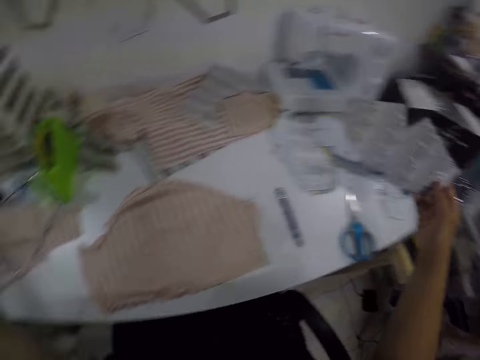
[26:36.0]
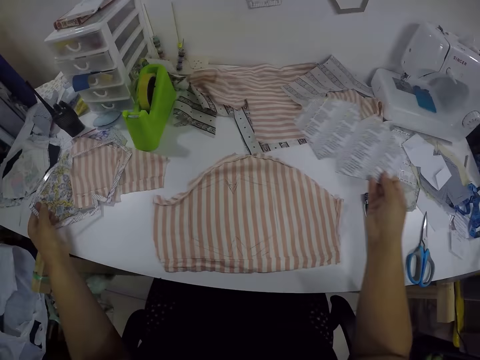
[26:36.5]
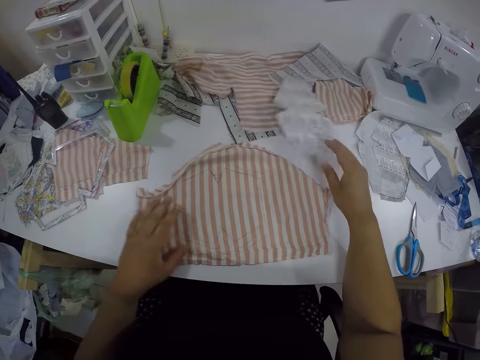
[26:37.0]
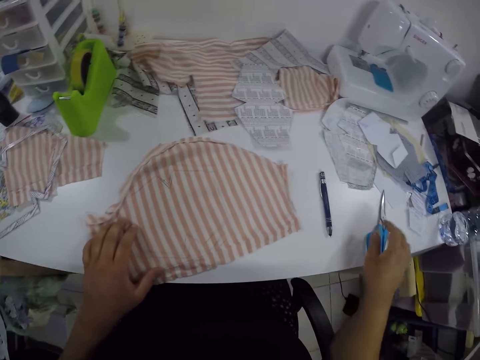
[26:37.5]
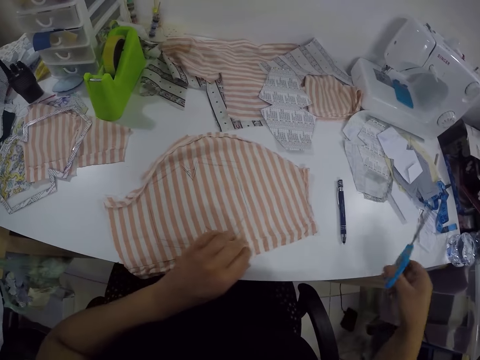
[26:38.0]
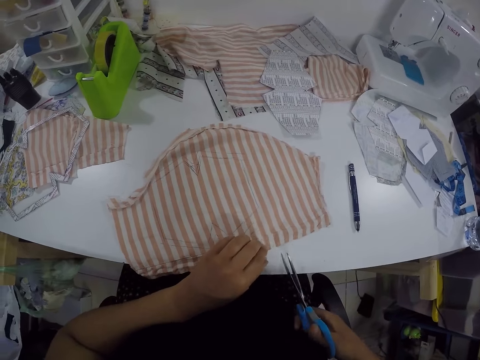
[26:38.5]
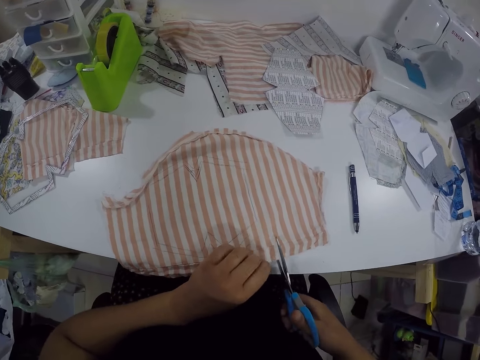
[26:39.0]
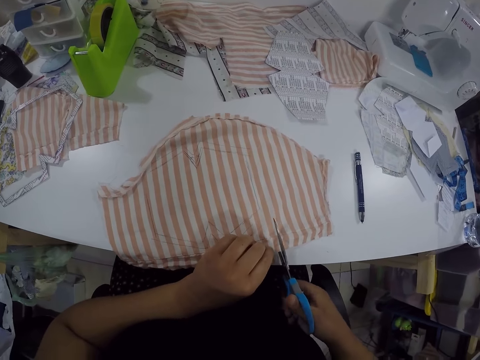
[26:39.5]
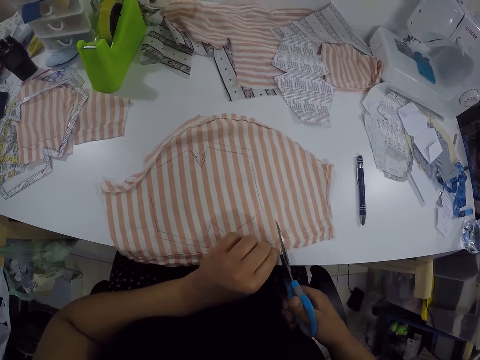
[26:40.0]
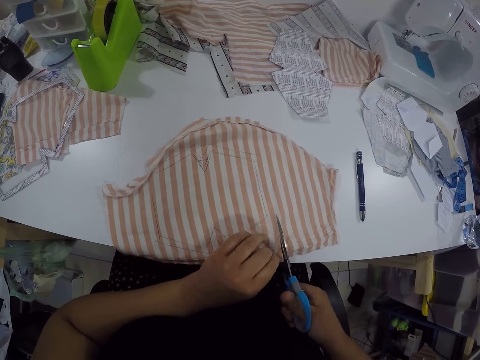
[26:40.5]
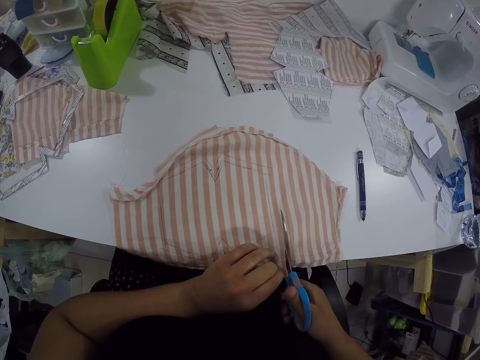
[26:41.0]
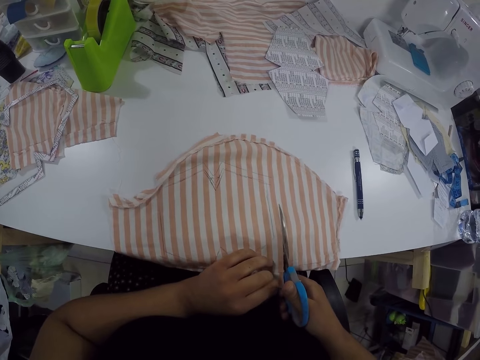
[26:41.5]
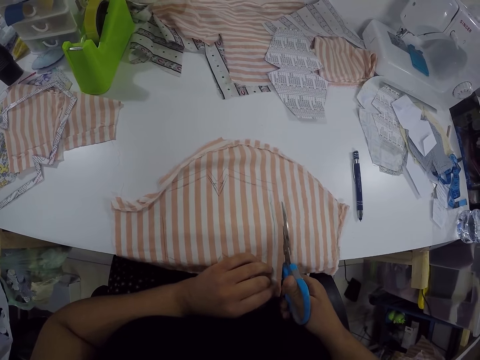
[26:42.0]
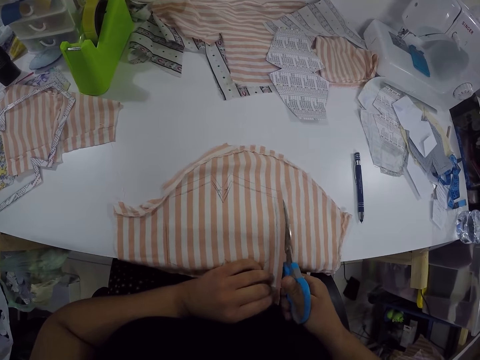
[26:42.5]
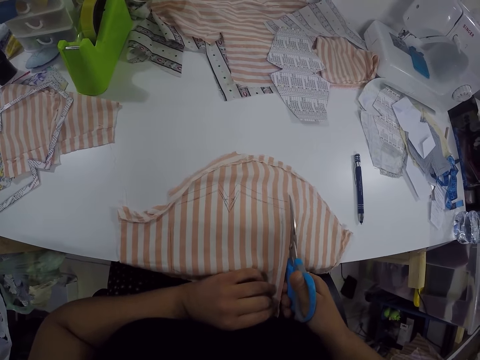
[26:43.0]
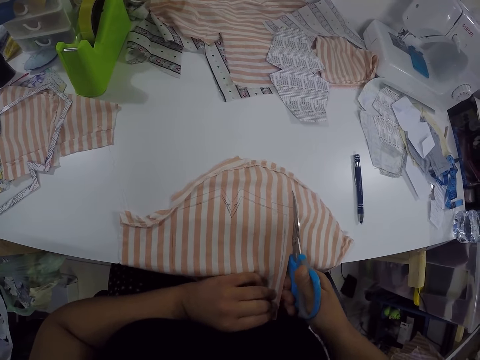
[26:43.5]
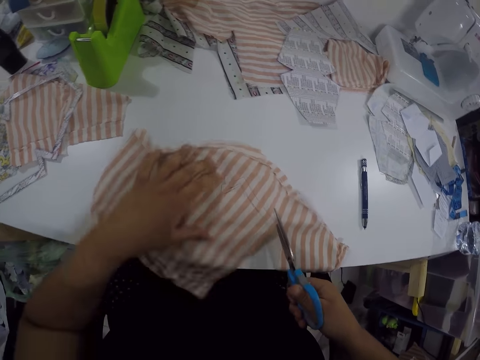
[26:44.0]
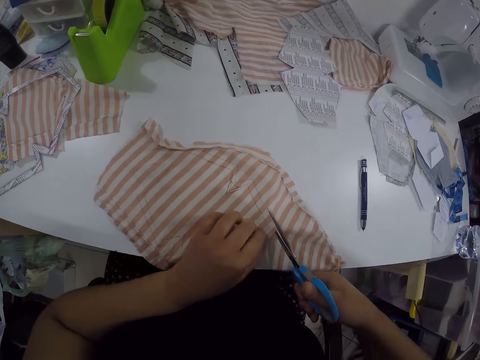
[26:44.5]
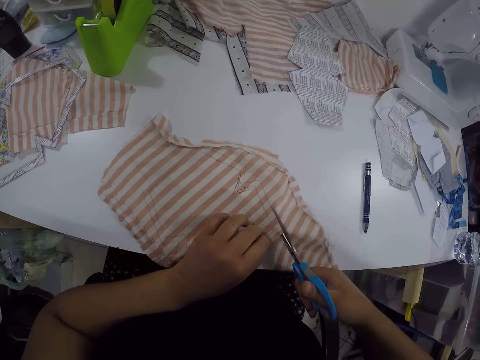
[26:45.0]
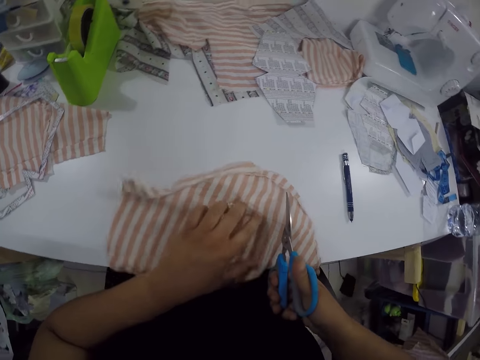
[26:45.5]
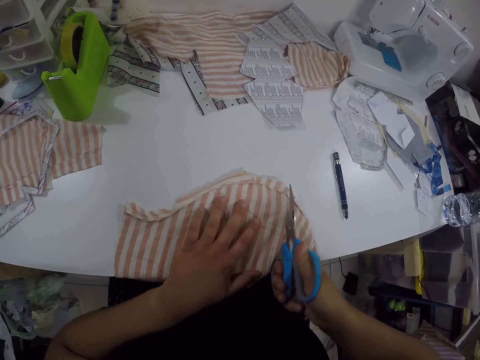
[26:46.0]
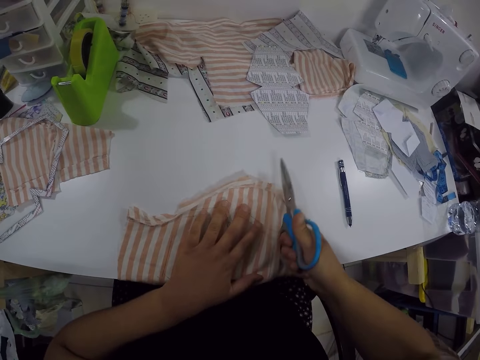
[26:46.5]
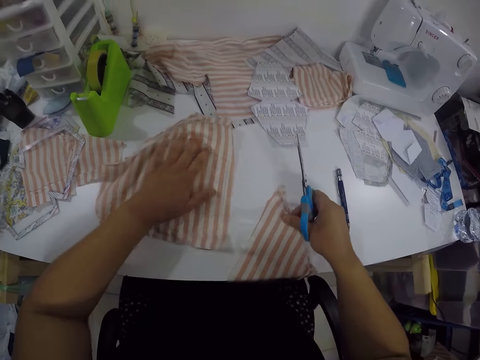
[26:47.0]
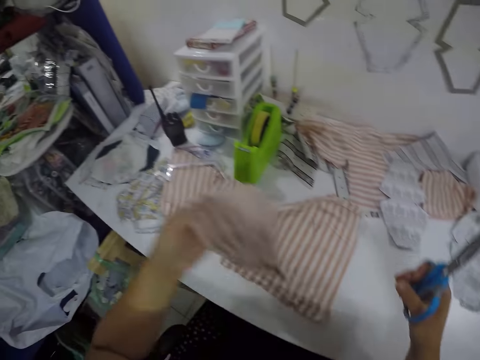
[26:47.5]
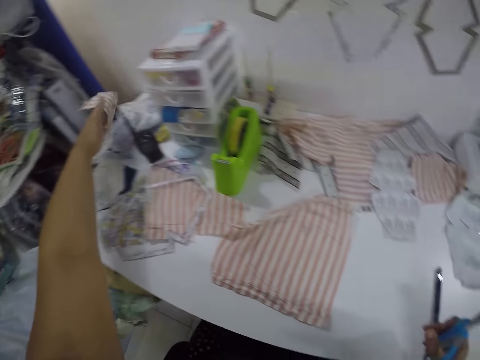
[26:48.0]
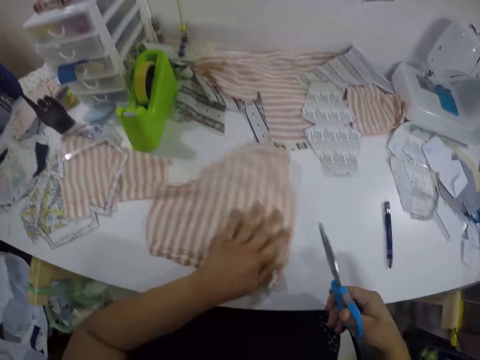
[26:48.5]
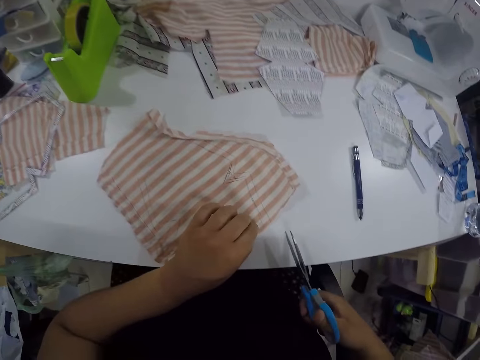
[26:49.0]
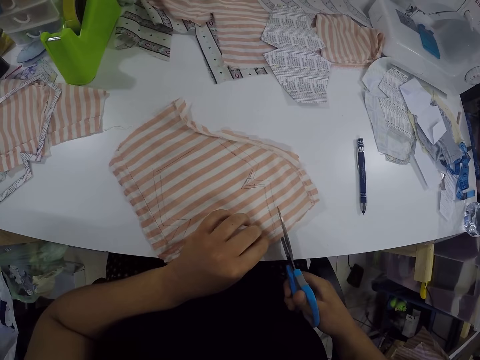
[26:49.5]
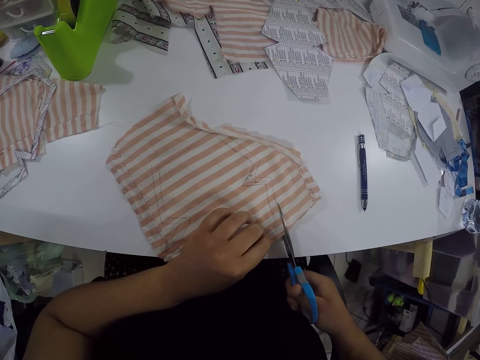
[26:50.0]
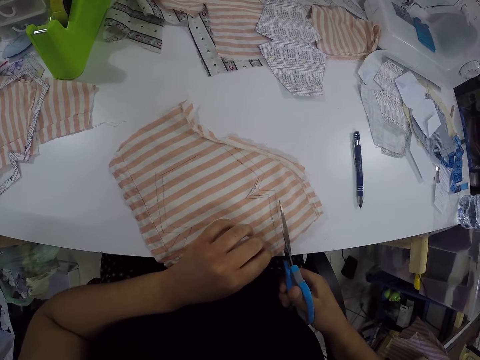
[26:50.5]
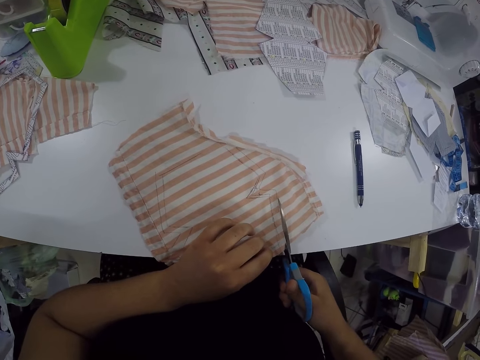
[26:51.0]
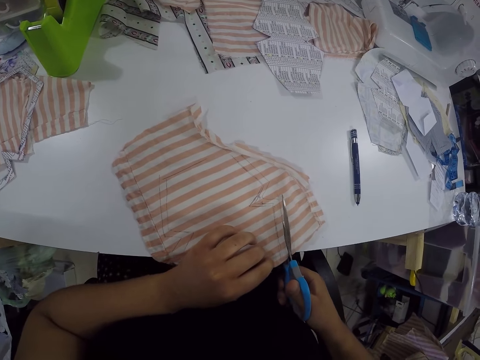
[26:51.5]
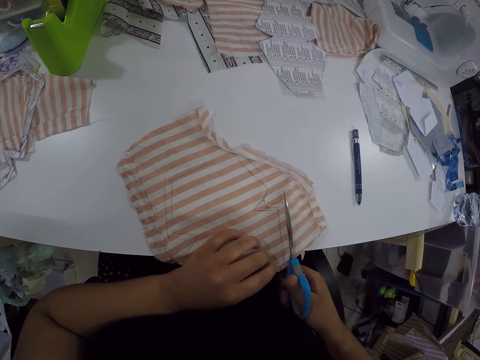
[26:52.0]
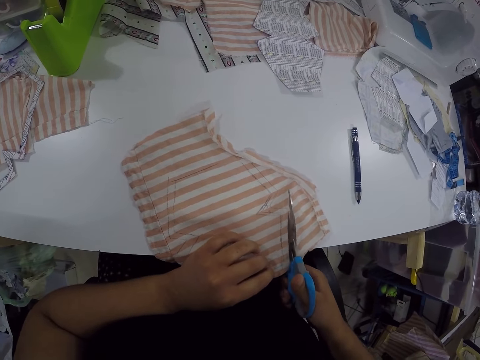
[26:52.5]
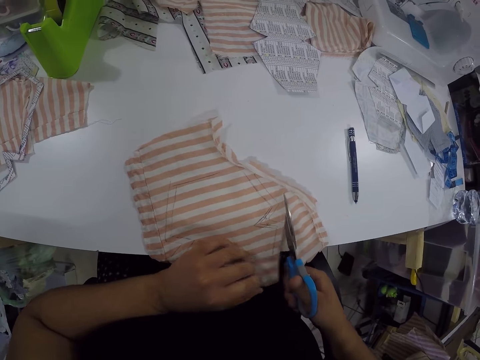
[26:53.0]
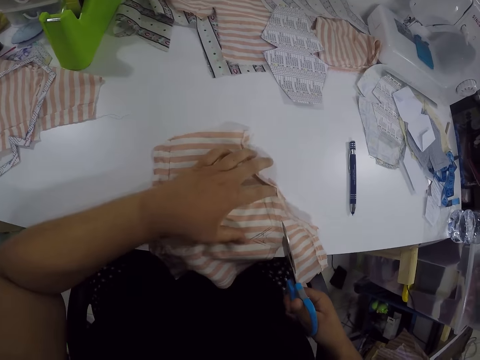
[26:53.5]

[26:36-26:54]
The camera wearer drops the cardboard frame on the table with her left hand. She does so again. She adjusts the piece of cloth on the table with her left hand. She picks the scissors from the table with her right hand. She cuts the piece of cloth with the scissors with both hands. She adjusts the piece of cloth on the table with her left hand. She cuts the piece of cloth with the scissors with both hands. She adjusts the piece of cloth with her left hand. She picks the piece of cloth from the table with her right hand and passes the piece of cloth from her right hand to her left hand. She drops the piece of cloth on the table with her left hand. She adjusts the piece of cloth with her left hand. She cuts the piece of cloth with the scissors with both hands.

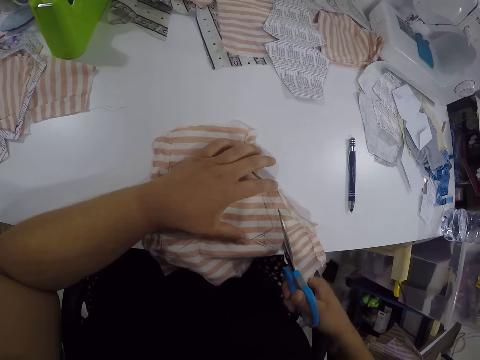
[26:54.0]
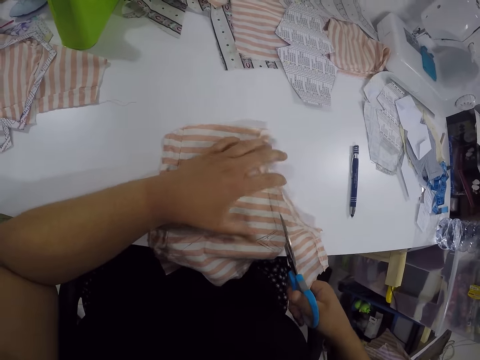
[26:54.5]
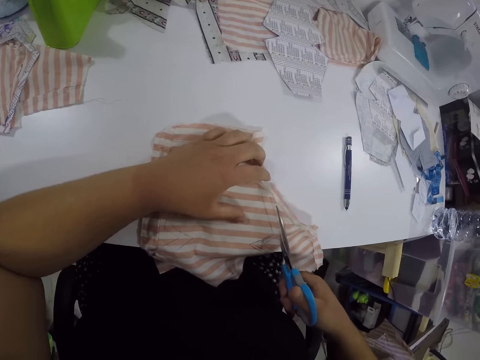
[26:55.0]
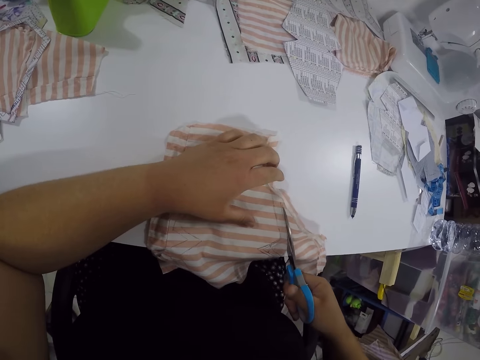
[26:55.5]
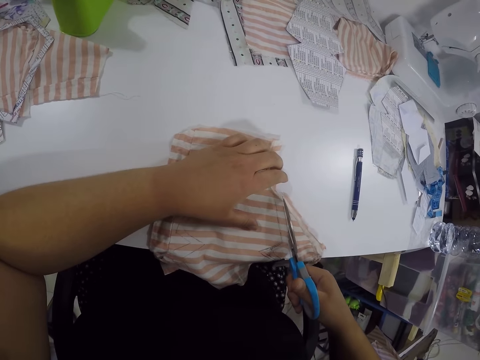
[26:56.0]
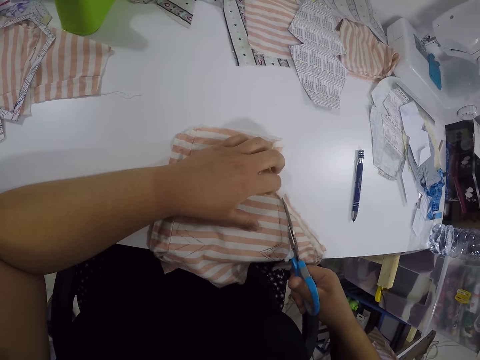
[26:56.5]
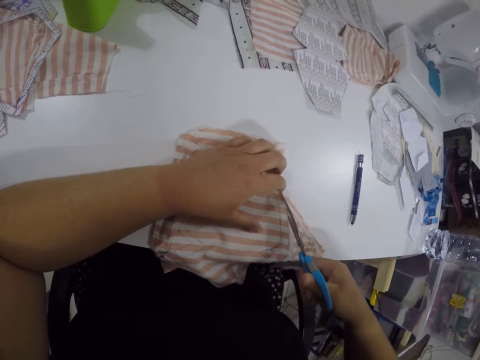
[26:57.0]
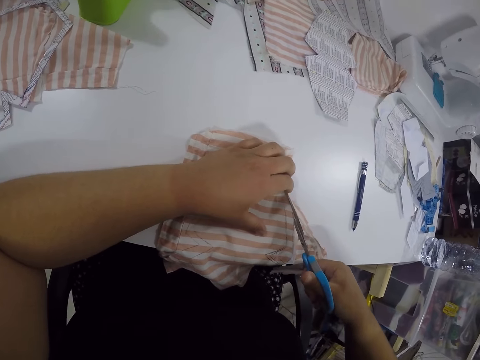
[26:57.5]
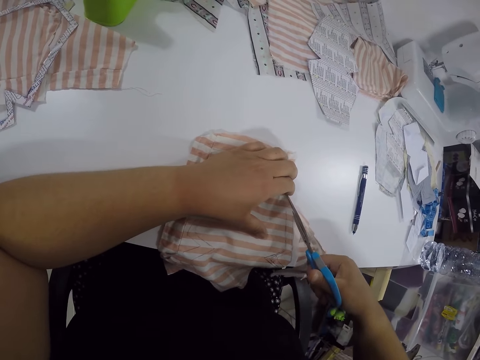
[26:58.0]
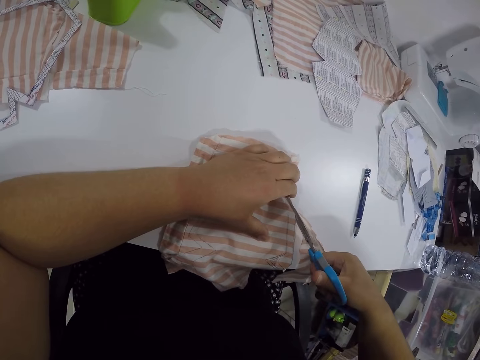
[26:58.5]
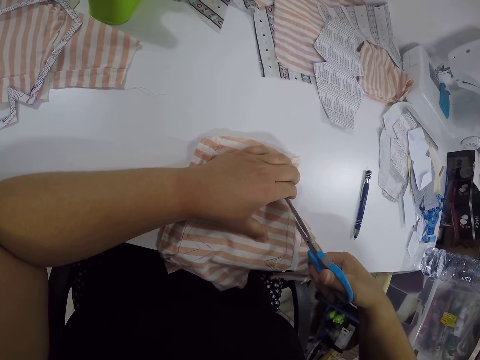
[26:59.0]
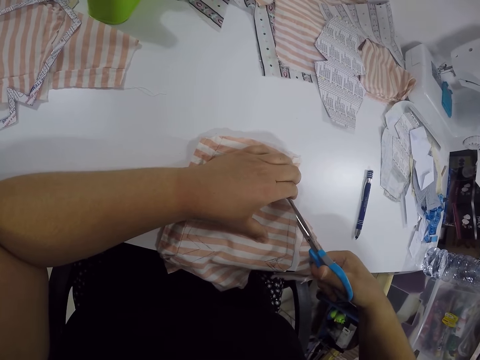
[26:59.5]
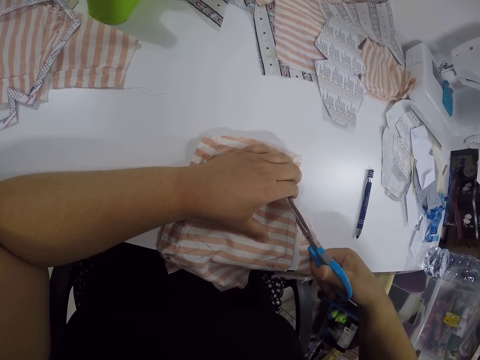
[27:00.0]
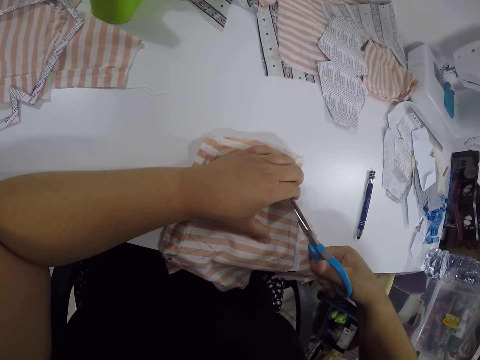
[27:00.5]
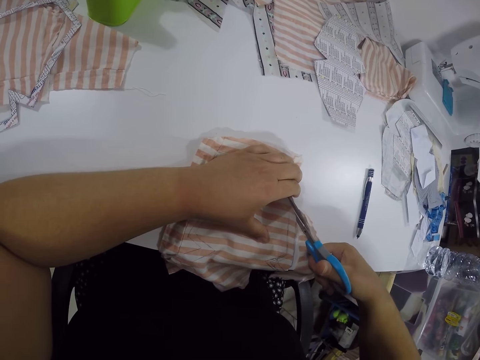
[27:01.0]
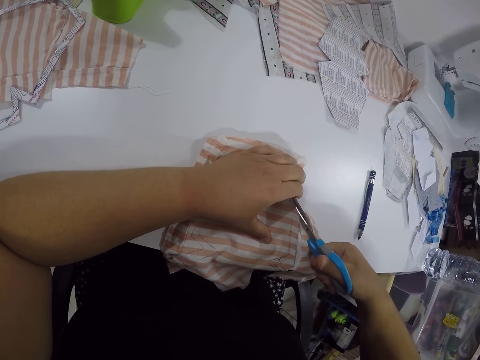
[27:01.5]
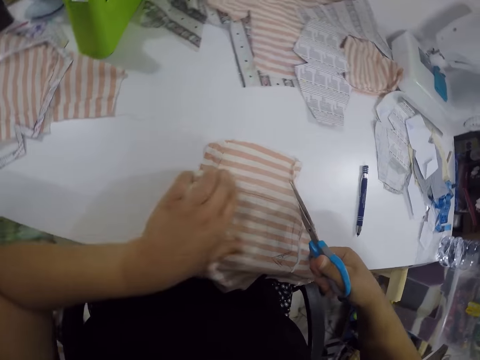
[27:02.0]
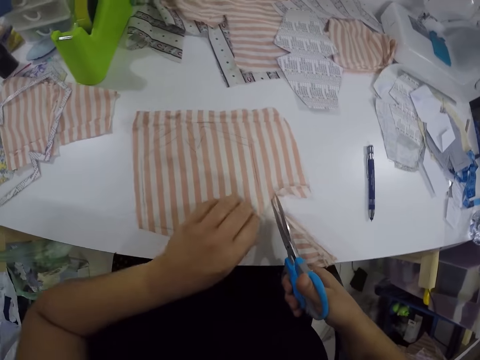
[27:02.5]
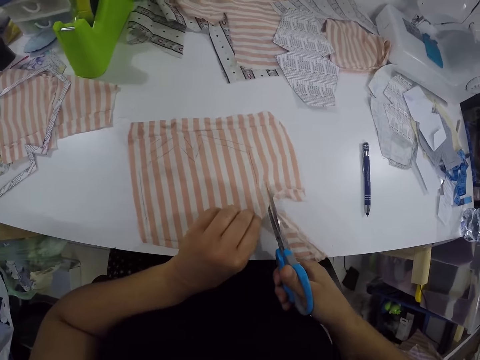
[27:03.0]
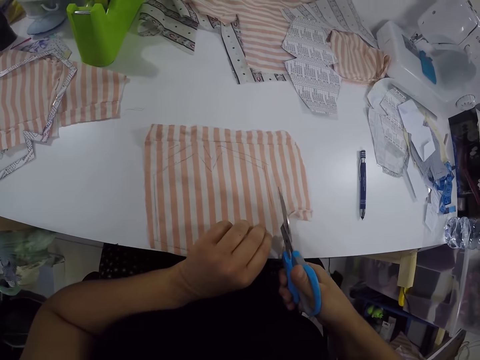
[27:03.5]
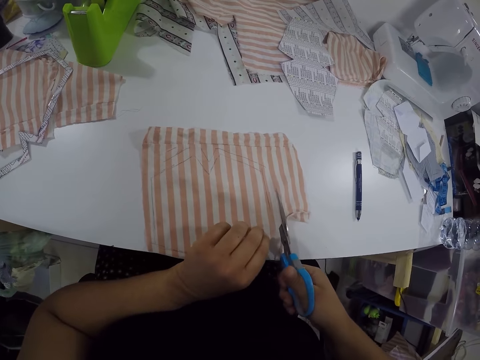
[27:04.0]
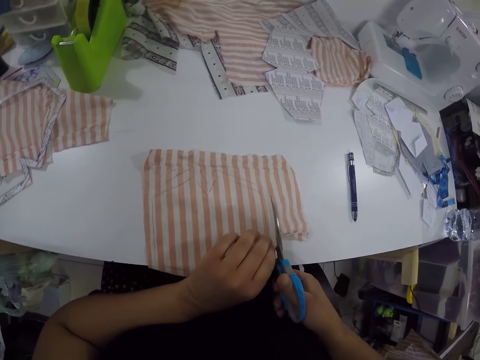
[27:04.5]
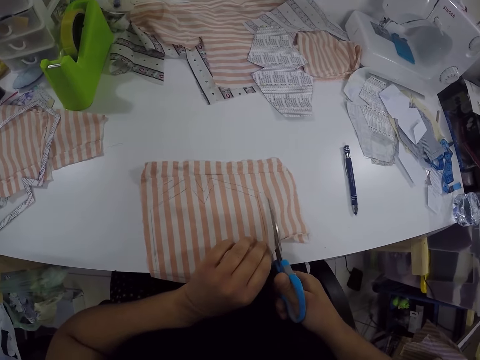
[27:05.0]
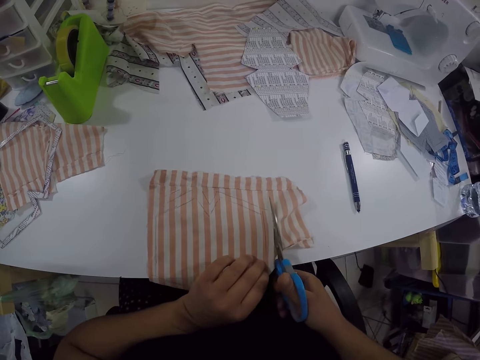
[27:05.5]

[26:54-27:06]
The camera wearer positions the cloth on the table. They cut the cloth with scissors.
